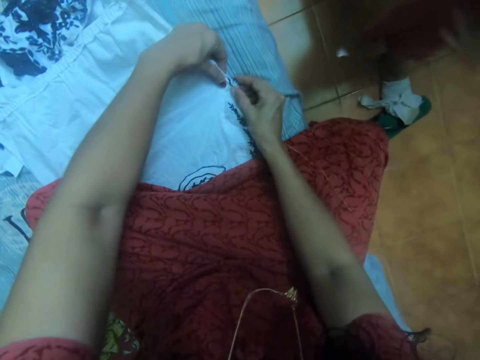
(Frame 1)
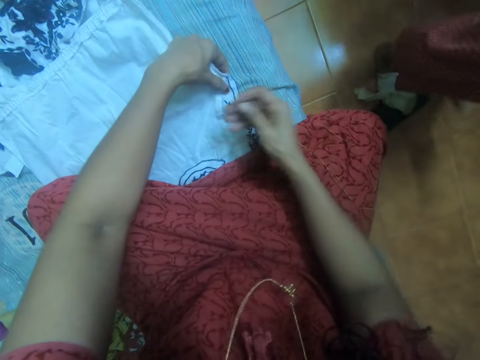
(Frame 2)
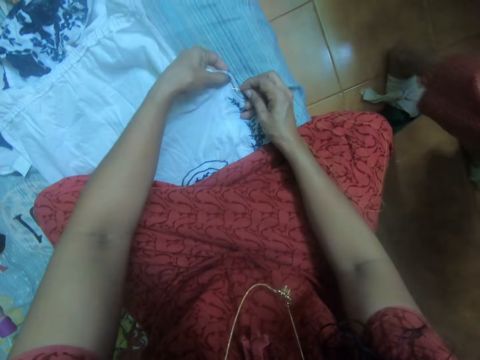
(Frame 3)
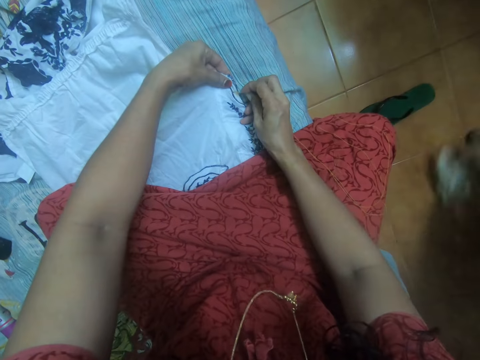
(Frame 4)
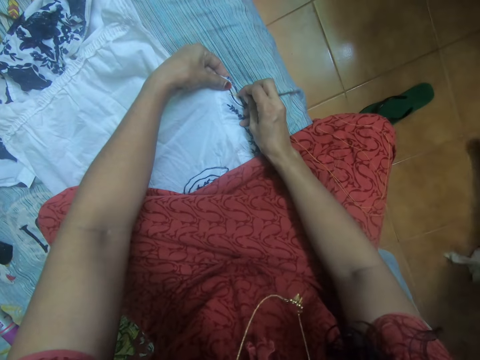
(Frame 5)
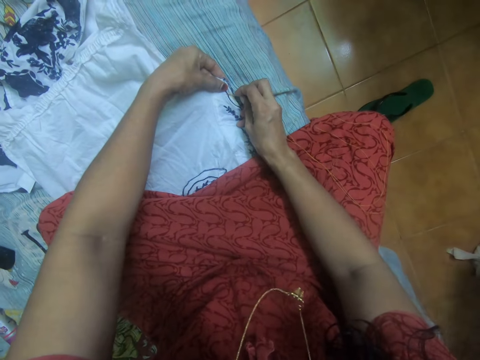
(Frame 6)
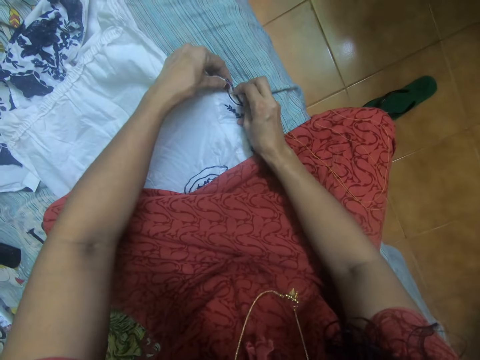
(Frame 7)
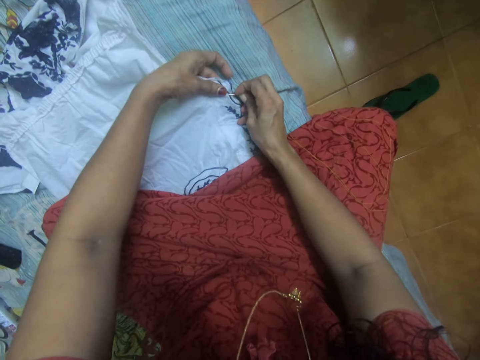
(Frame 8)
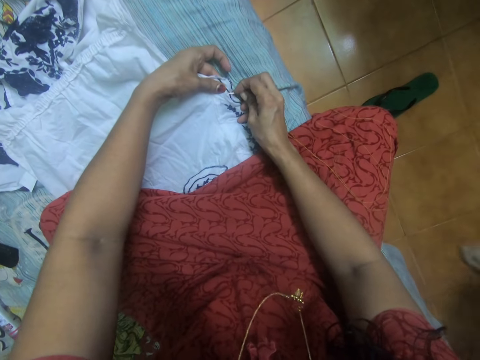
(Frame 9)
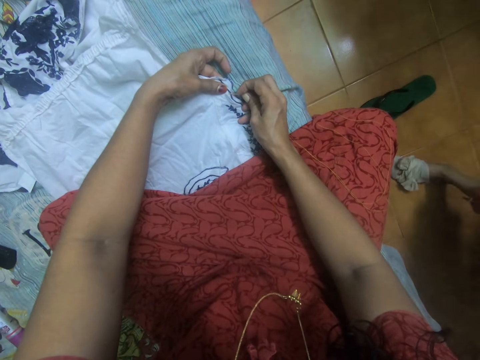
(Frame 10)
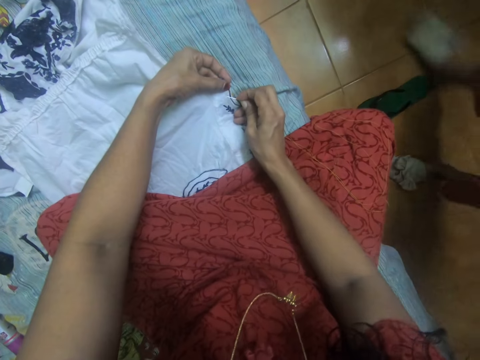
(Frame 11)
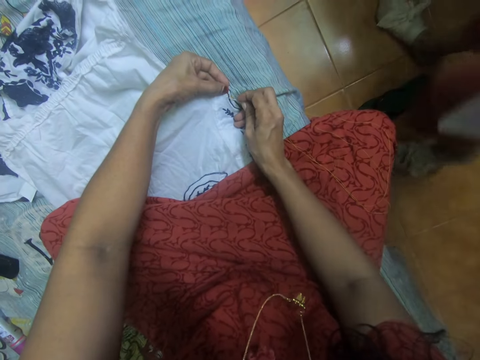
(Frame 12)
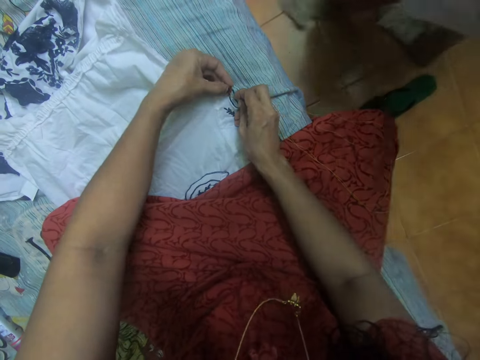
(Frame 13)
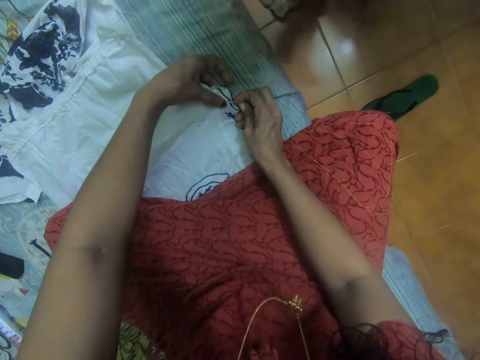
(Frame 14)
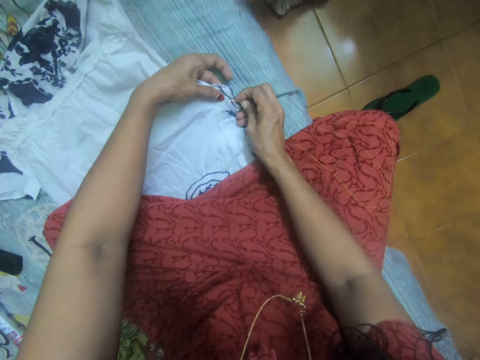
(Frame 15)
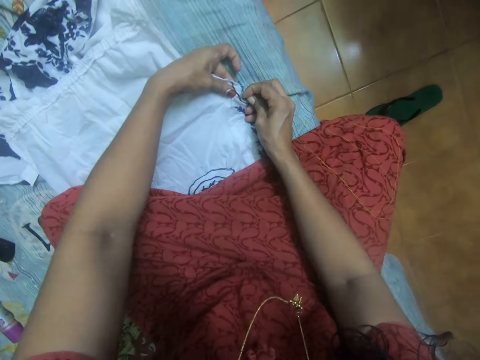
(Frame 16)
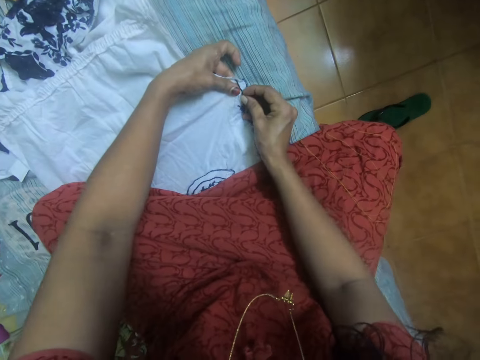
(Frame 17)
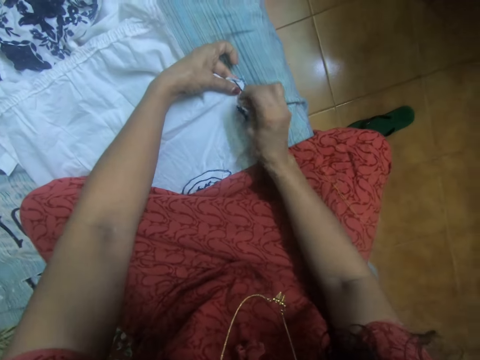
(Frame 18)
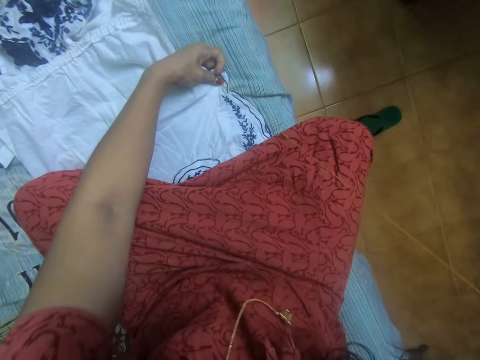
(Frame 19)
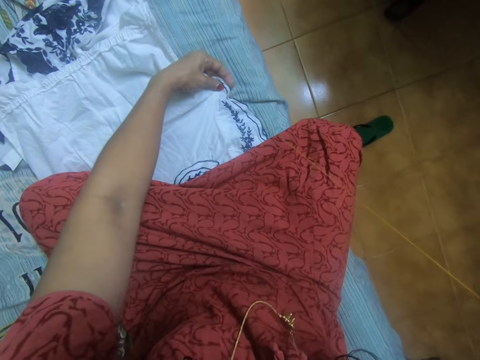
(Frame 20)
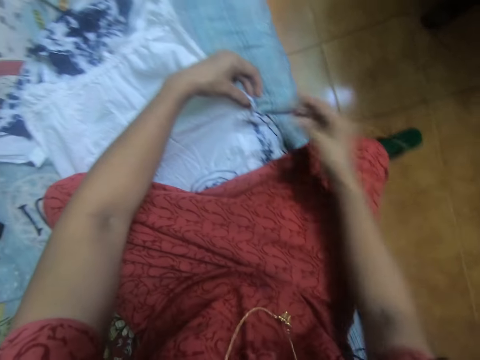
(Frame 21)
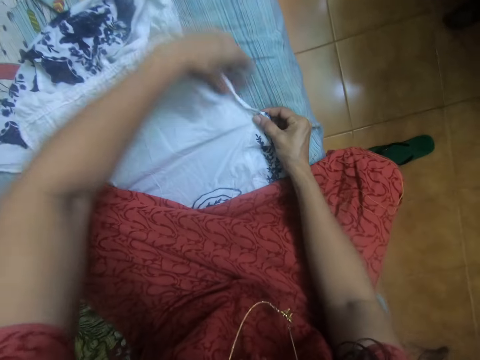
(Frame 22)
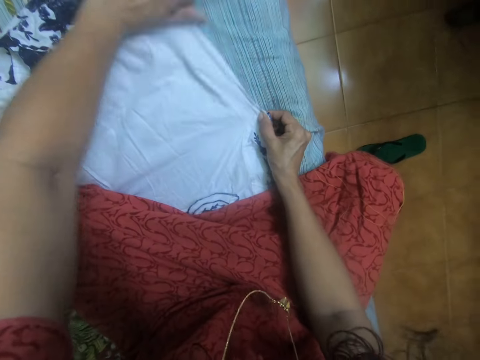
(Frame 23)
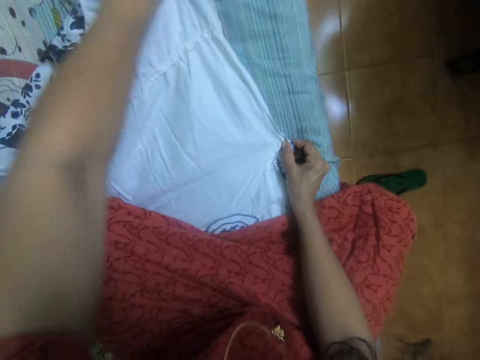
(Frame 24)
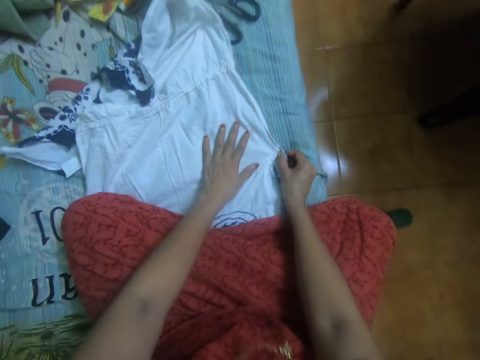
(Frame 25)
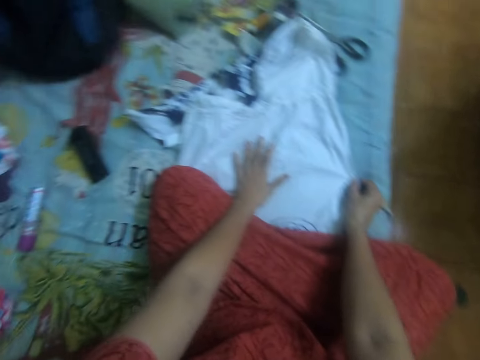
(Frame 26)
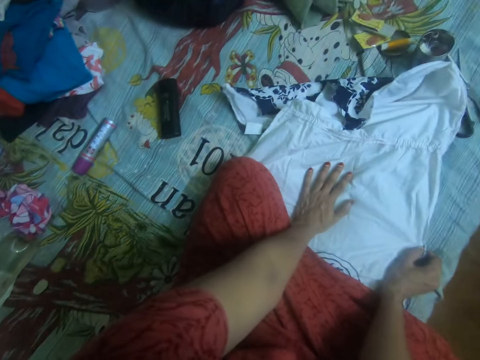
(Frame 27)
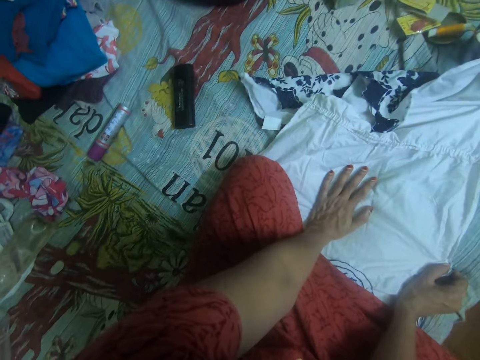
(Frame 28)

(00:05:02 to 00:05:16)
The person walks towards the camera wearer.

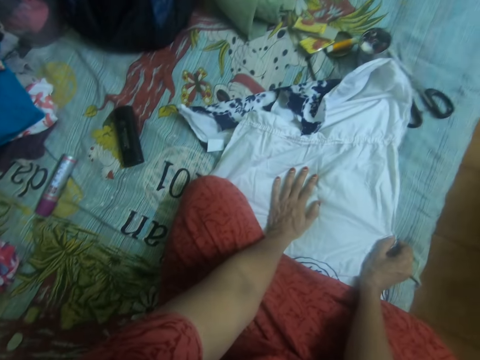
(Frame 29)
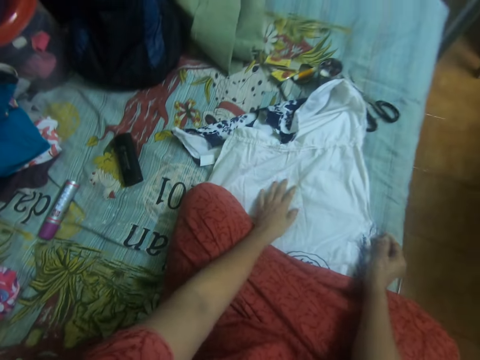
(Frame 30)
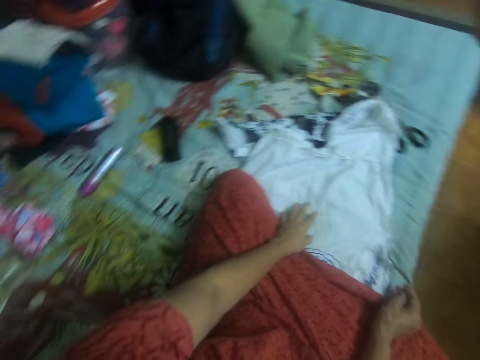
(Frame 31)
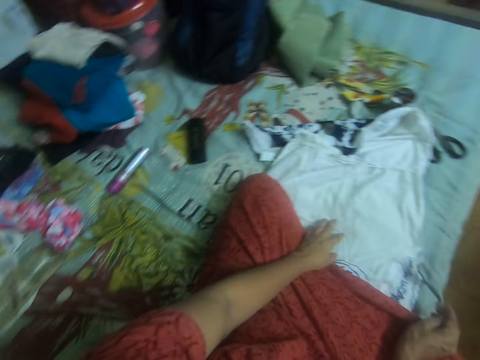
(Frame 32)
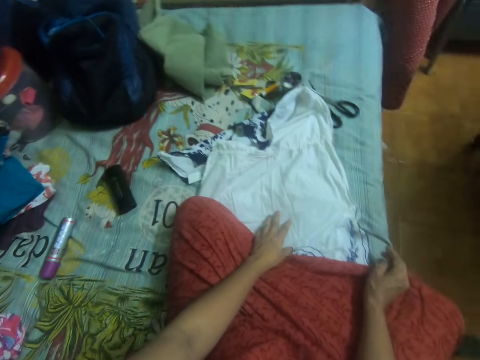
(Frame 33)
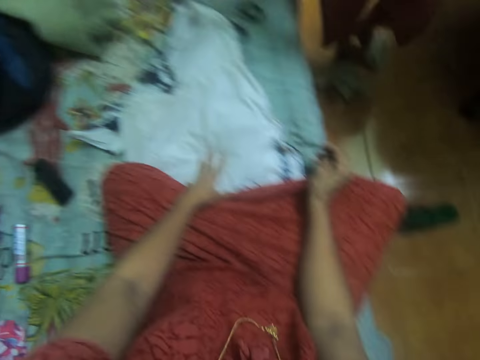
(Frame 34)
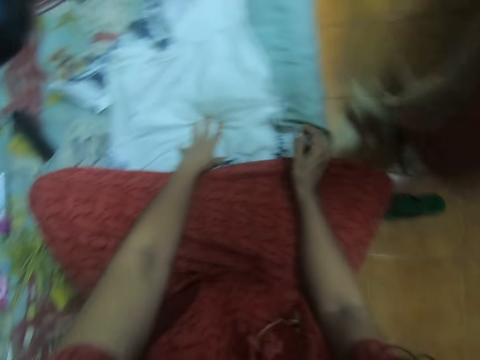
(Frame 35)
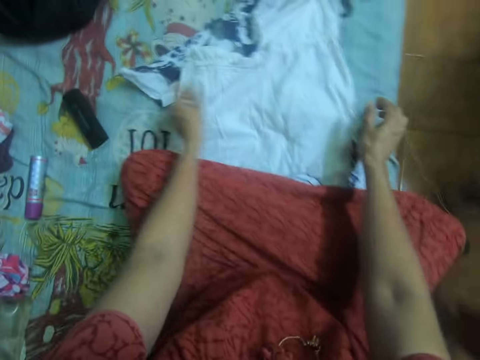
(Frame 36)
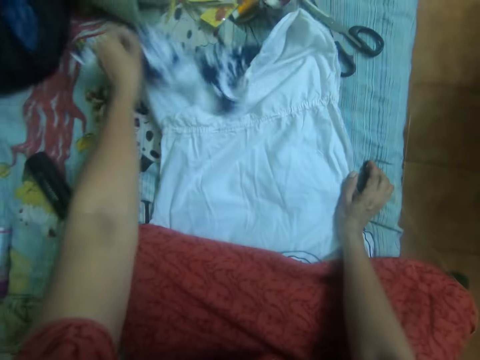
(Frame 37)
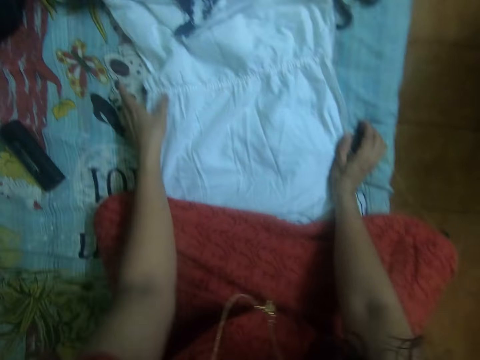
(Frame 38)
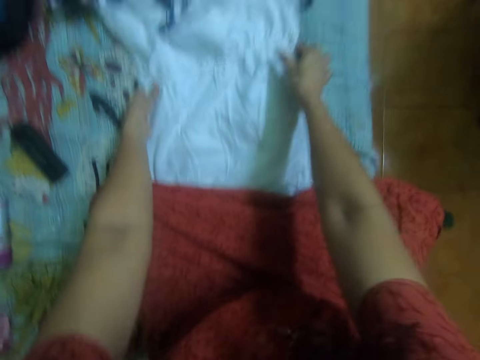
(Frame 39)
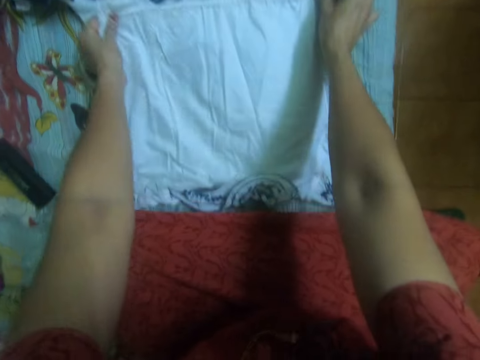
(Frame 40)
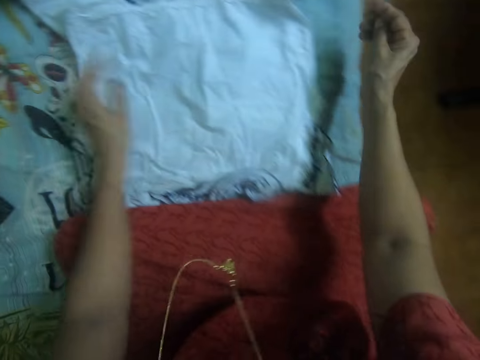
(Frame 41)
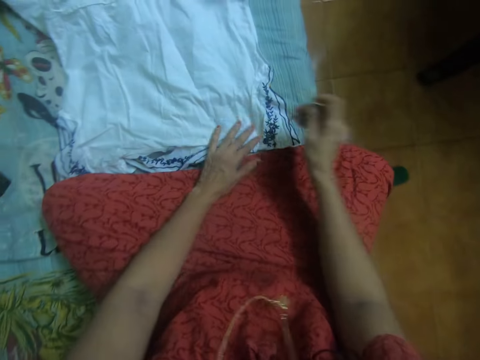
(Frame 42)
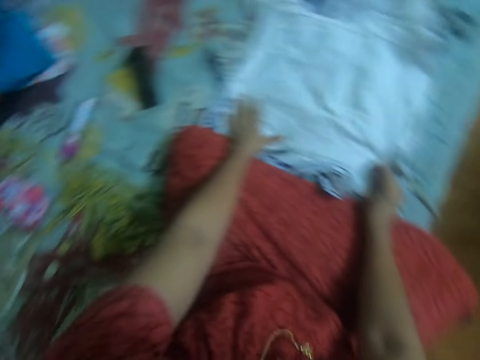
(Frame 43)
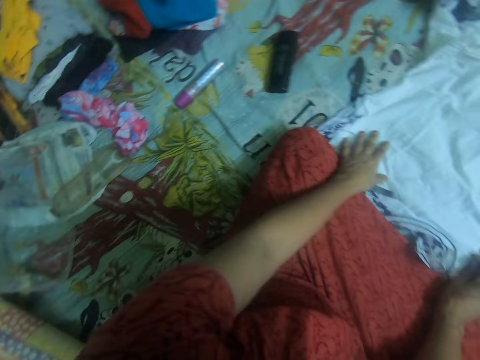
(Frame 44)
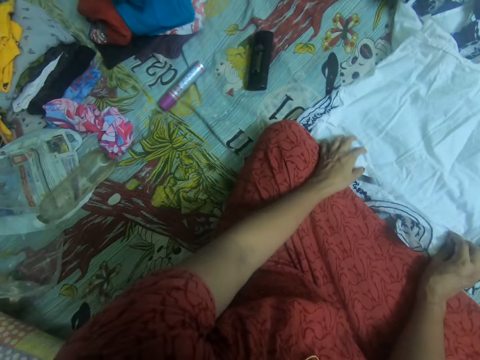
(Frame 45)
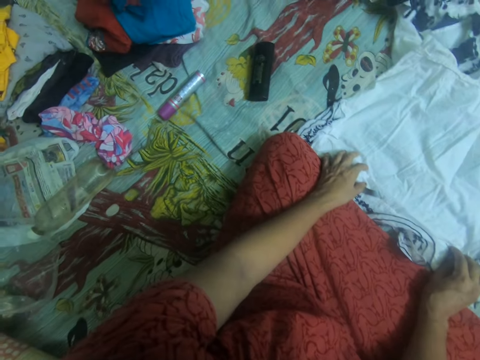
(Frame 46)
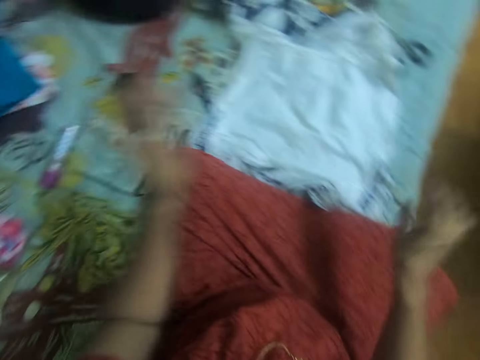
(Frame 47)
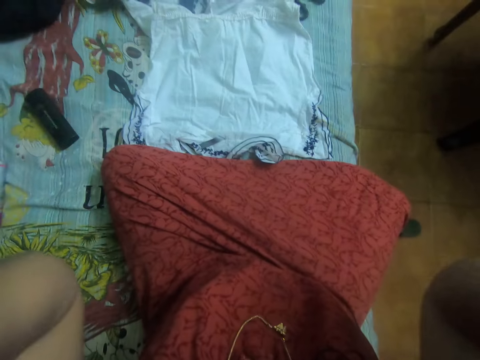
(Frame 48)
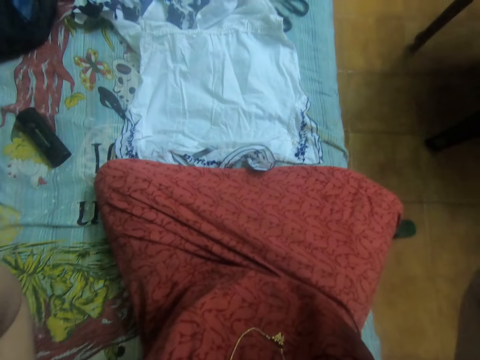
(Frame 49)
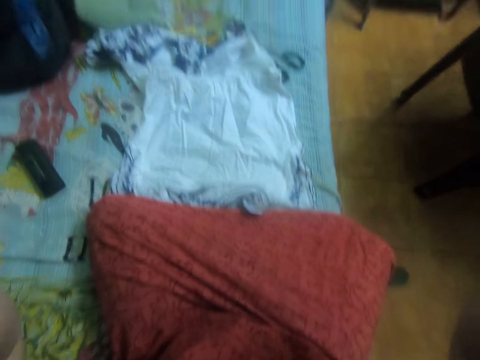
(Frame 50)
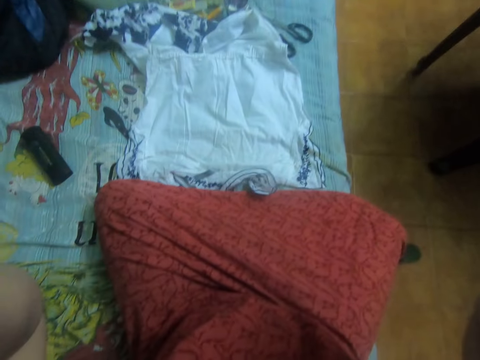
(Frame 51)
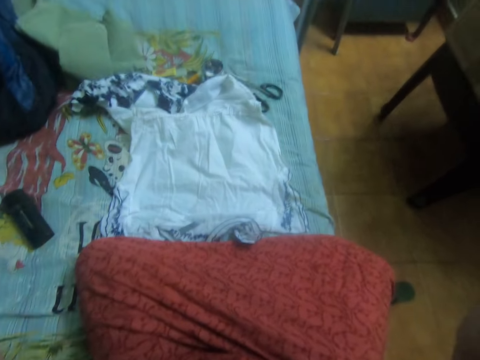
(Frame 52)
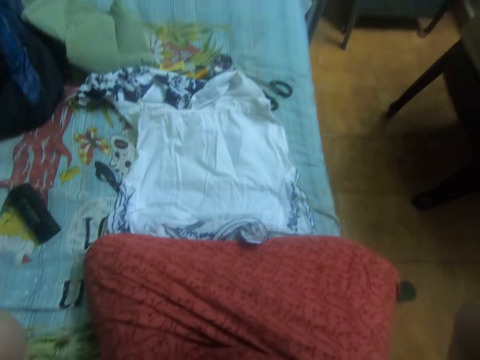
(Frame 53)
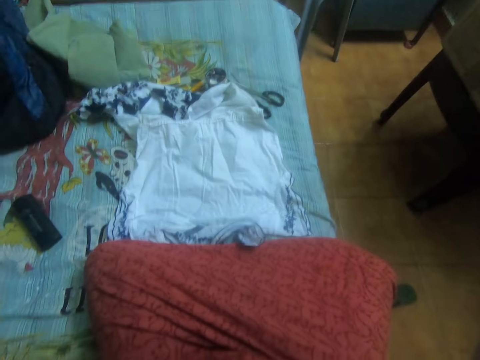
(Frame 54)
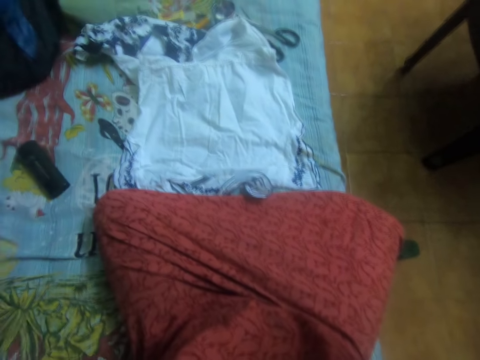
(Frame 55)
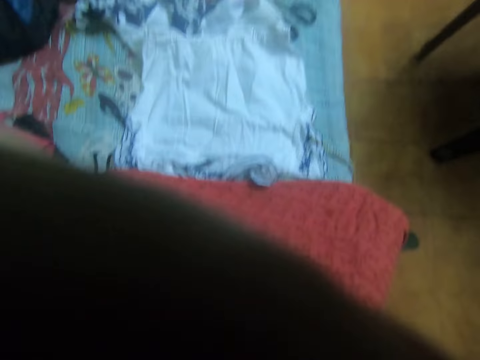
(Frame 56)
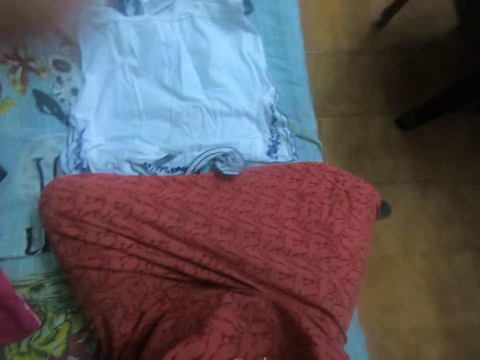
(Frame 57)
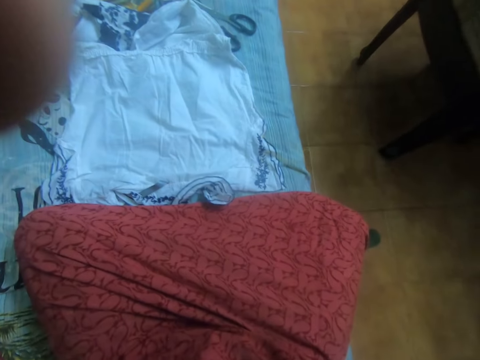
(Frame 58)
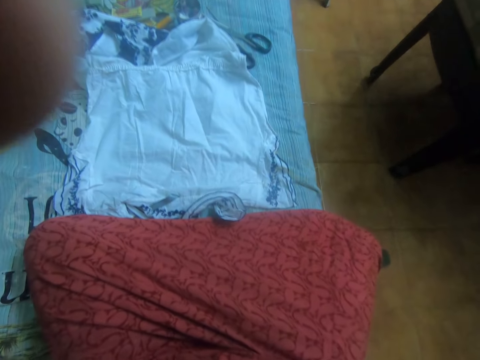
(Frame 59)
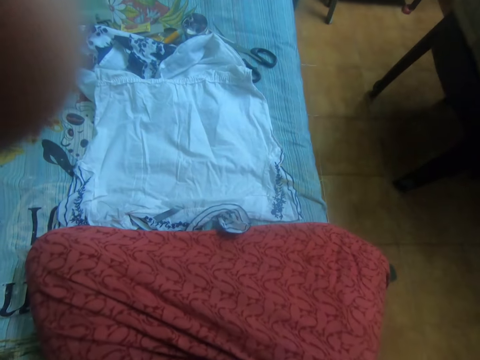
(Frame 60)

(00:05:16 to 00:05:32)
A person walks away. The camera wearer holds both edges of the white cloth. She straightens the cloth with both hands. She lays back the cloth. She fixes the camera. She touches her face with both hands.
